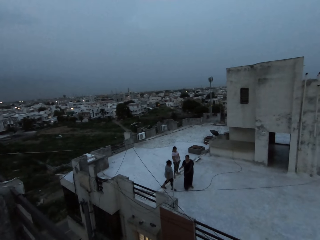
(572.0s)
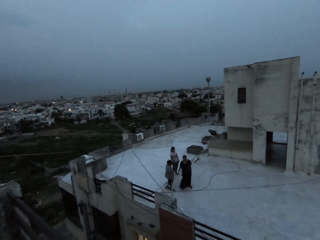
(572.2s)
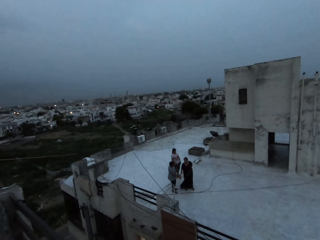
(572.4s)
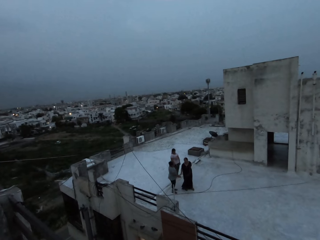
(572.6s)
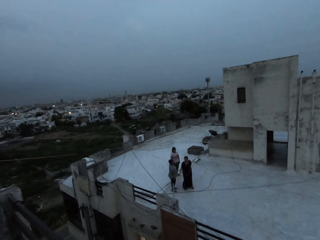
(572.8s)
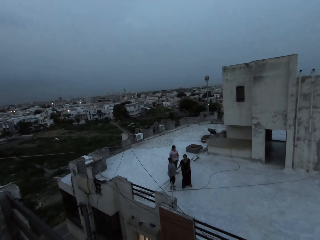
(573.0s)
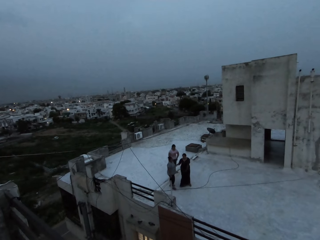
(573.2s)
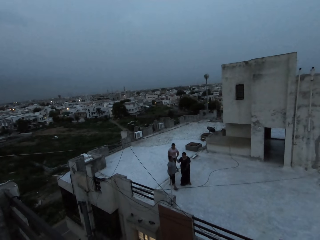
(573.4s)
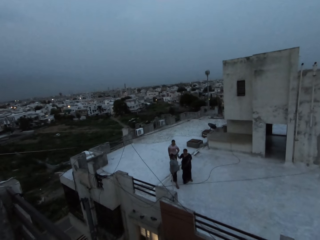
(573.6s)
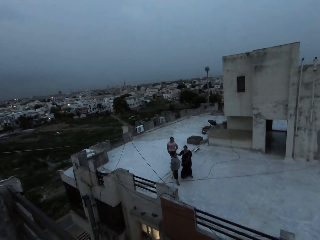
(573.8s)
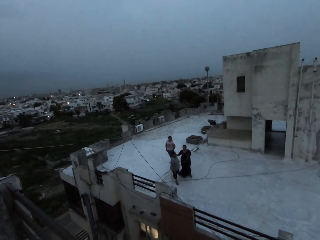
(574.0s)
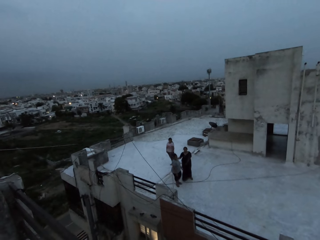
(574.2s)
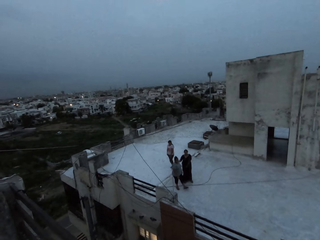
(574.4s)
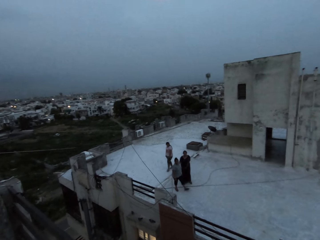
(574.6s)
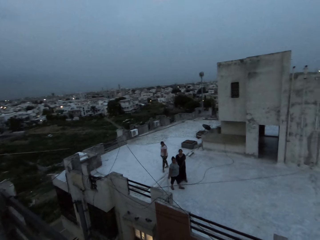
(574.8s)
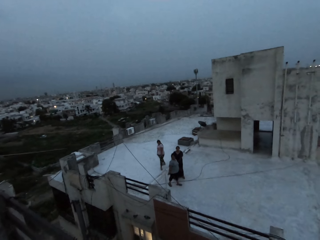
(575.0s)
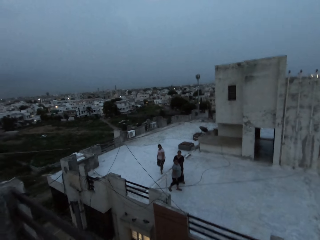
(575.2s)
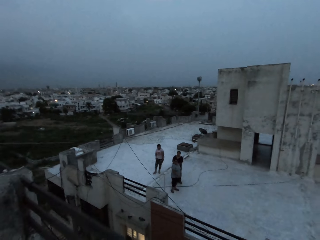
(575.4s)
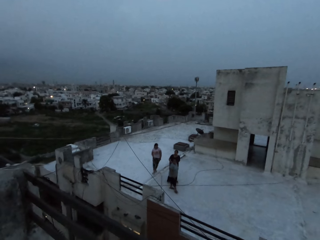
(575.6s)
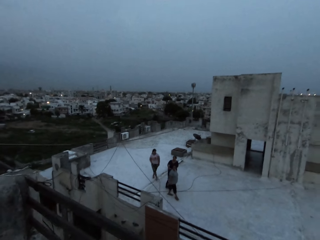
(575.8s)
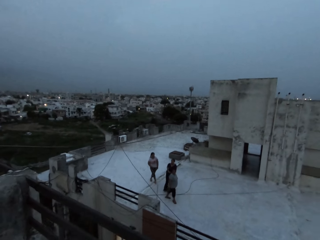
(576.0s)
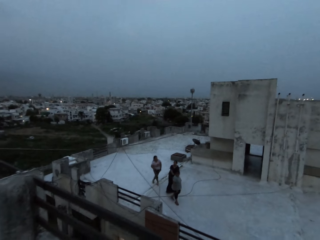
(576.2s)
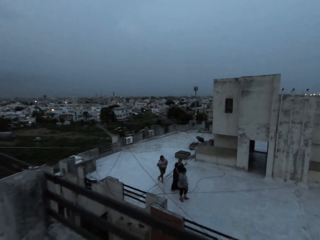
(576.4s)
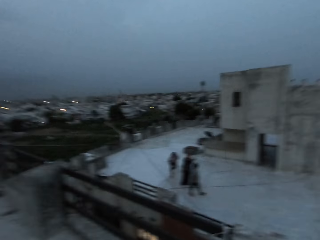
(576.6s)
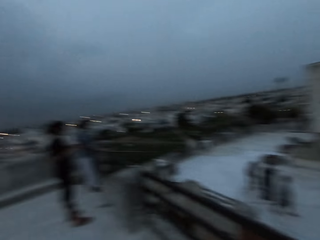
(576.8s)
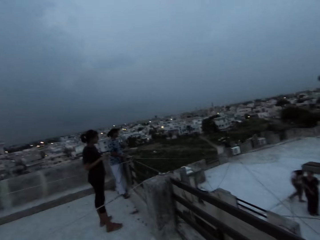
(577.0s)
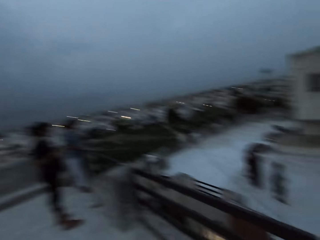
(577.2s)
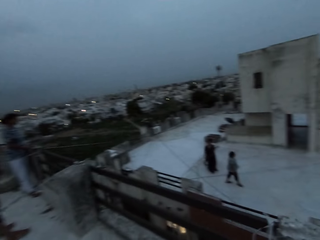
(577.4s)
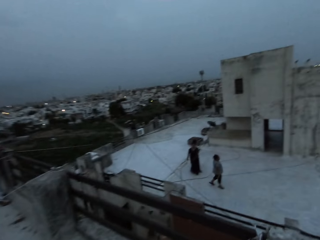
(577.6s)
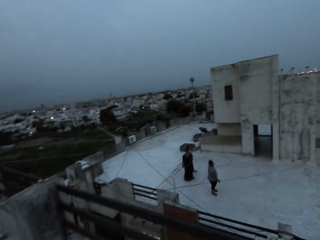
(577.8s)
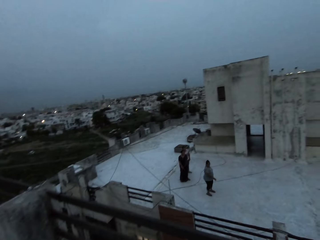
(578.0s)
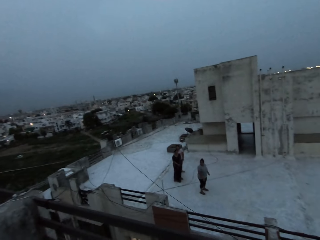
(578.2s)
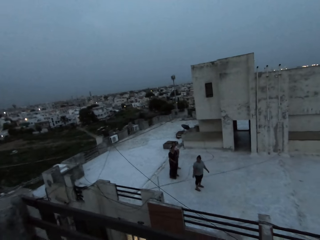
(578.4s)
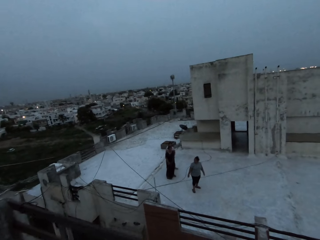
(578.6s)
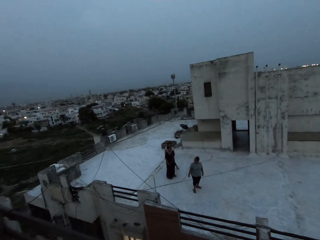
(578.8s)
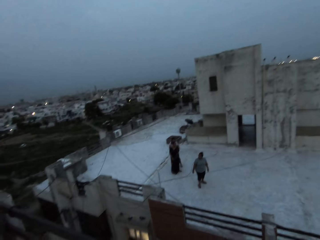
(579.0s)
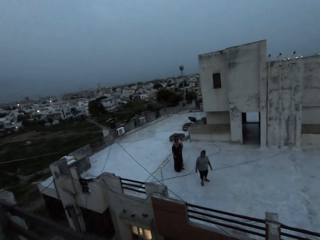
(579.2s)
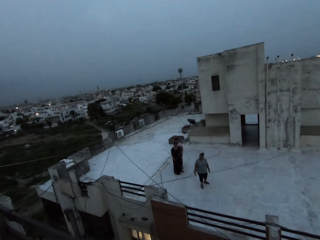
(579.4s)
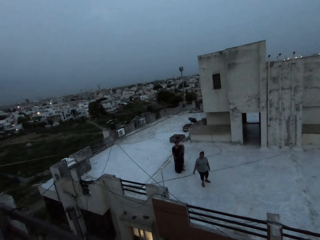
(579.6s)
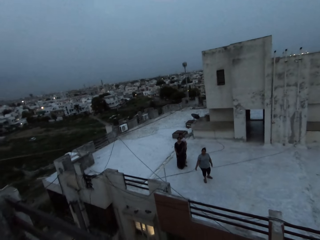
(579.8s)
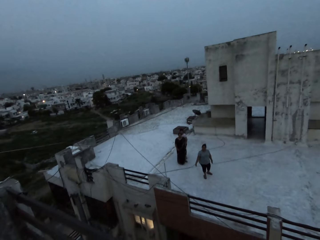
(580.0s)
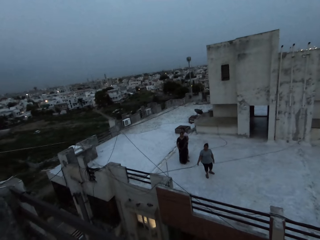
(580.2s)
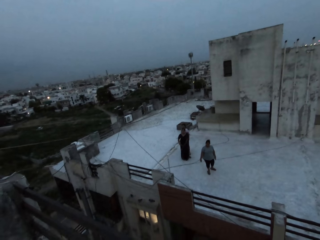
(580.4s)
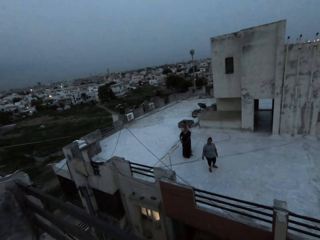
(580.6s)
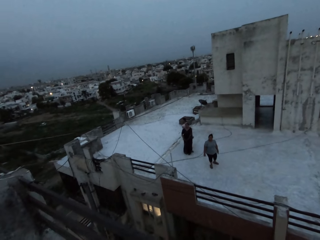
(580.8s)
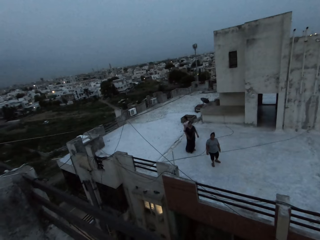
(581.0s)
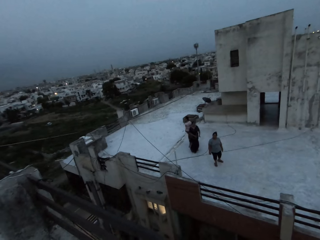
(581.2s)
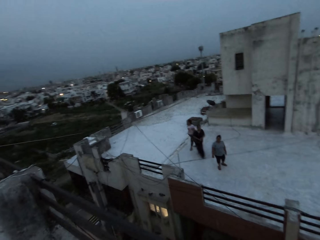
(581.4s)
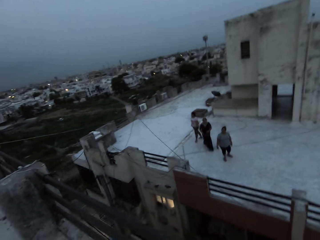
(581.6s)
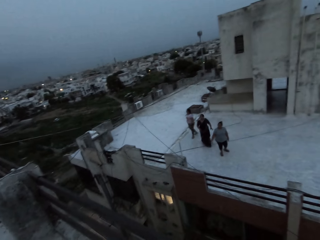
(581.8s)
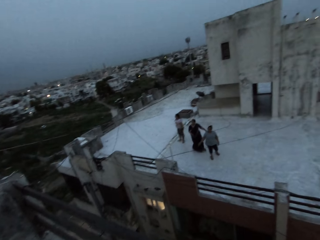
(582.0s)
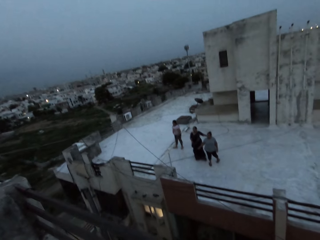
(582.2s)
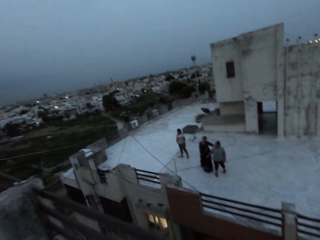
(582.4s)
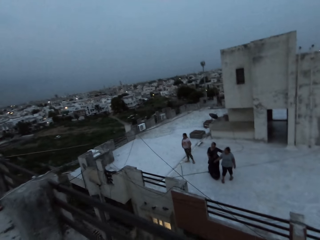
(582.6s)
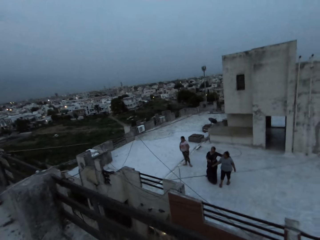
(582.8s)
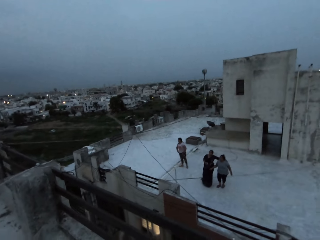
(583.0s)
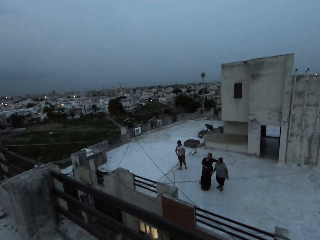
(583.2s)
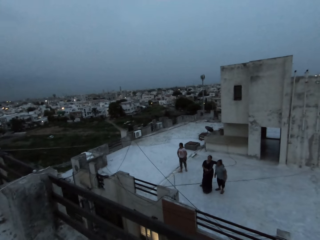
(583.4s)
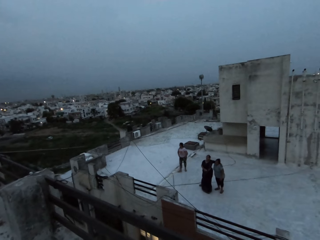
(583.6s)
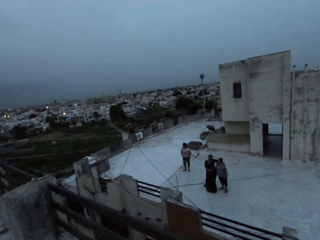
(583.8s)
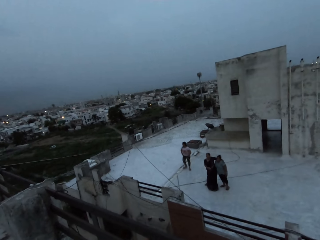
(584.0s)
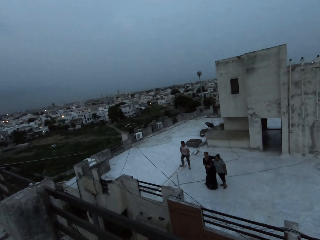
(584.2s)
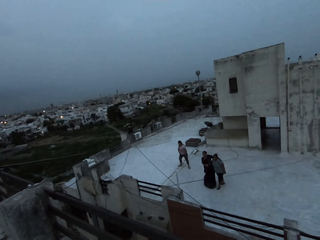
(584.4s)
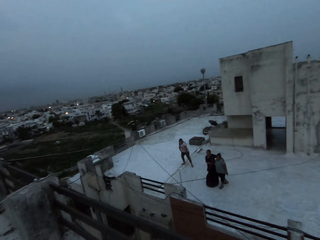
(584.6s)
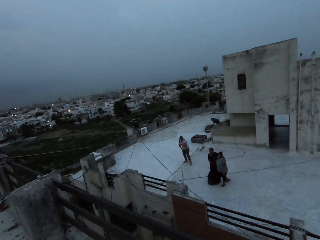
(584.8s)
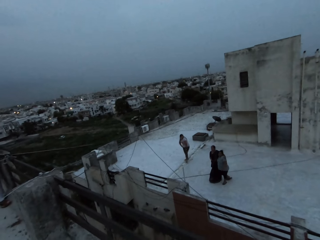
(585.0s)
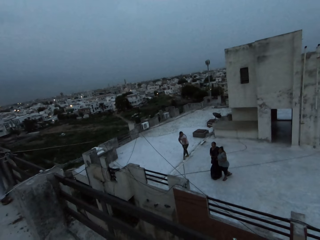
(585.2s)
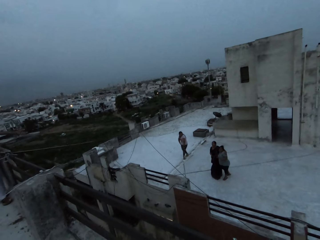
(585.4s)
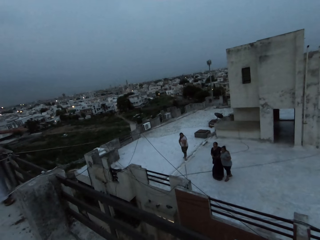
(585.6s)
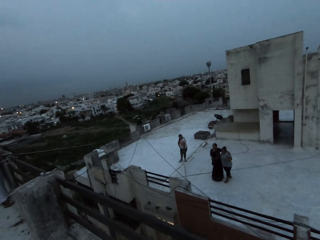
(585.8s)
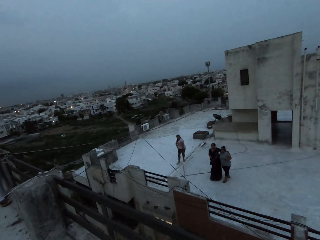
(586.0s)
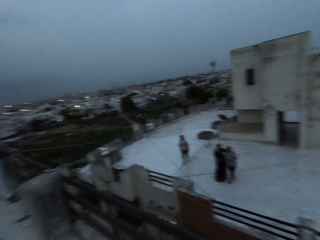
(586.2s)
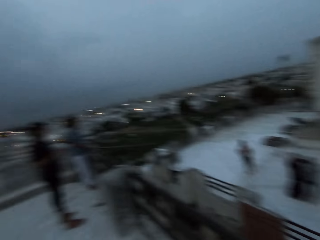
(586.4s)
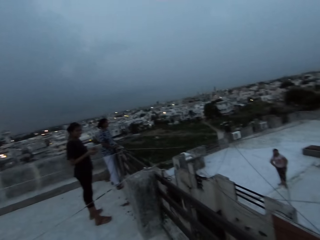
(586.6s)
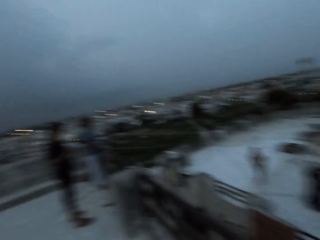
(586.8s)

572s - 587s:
A woman interacts with the camera wearer and others outdoors. Another woman holds the first woman's shoulder. The other woman interacts with the camera wearer and others outdoors.

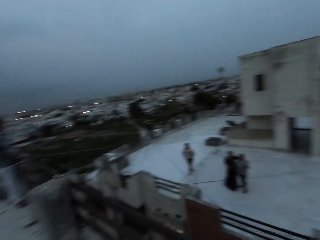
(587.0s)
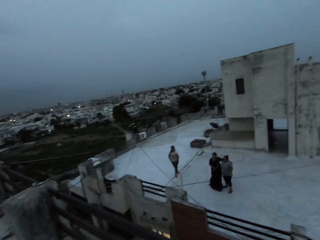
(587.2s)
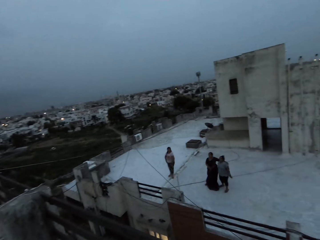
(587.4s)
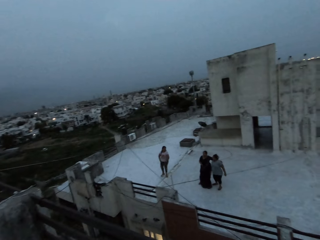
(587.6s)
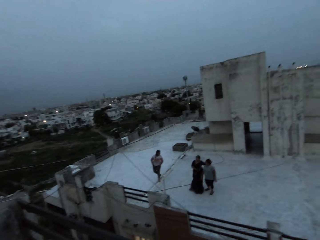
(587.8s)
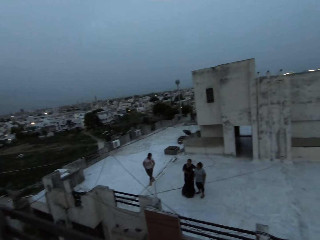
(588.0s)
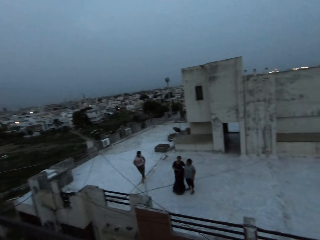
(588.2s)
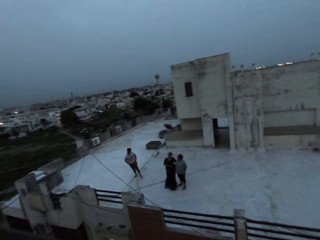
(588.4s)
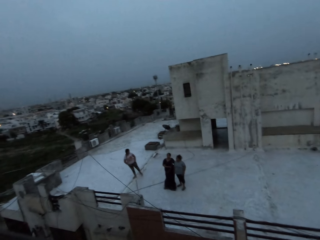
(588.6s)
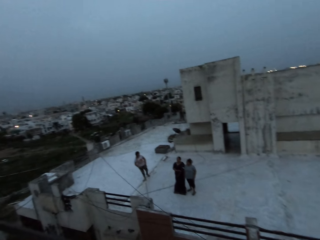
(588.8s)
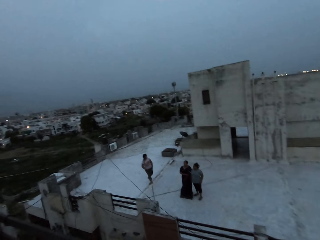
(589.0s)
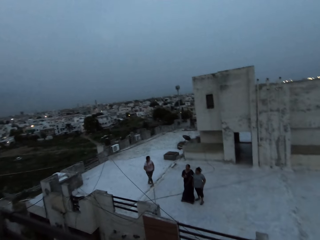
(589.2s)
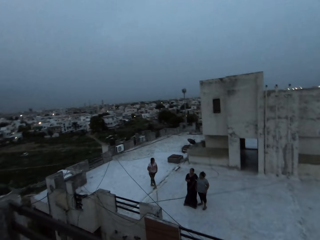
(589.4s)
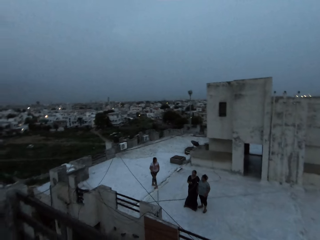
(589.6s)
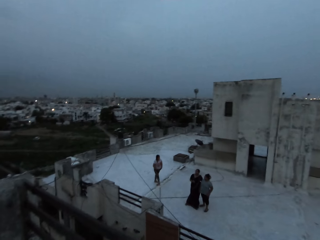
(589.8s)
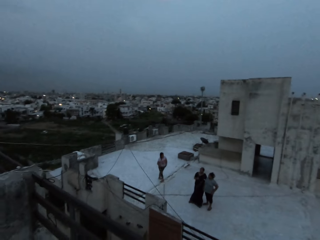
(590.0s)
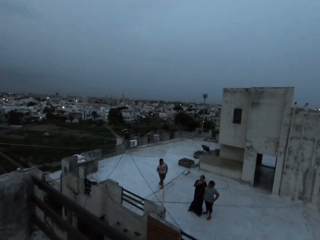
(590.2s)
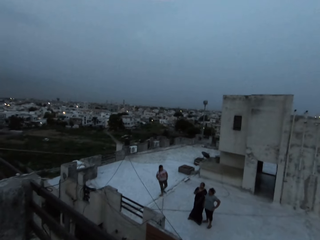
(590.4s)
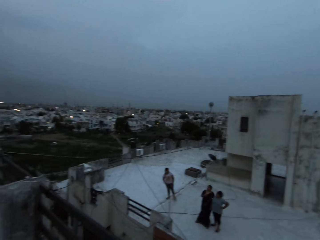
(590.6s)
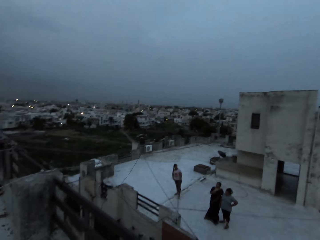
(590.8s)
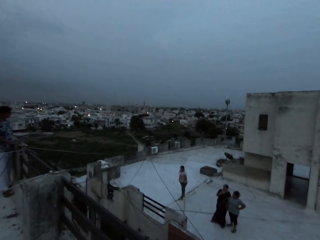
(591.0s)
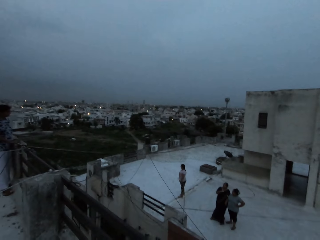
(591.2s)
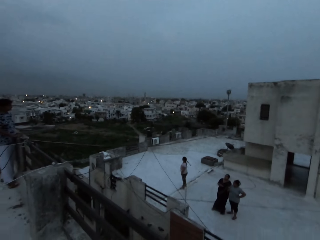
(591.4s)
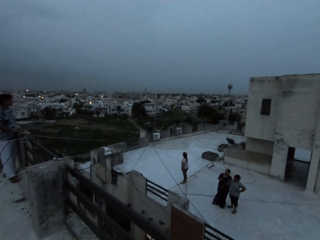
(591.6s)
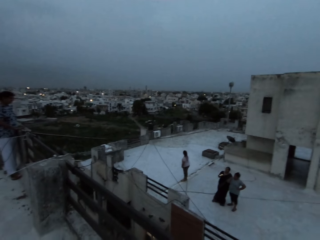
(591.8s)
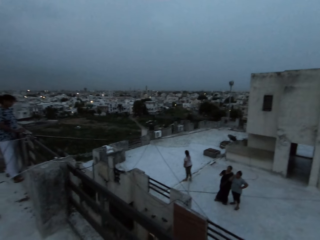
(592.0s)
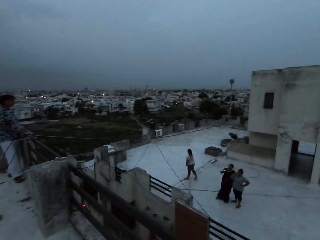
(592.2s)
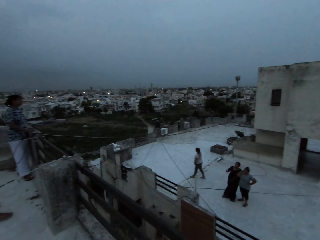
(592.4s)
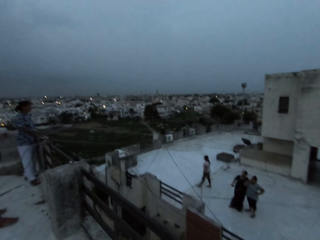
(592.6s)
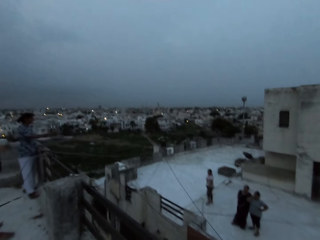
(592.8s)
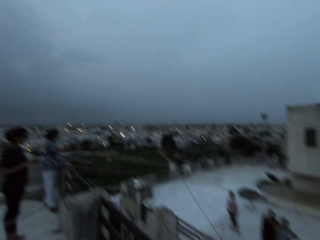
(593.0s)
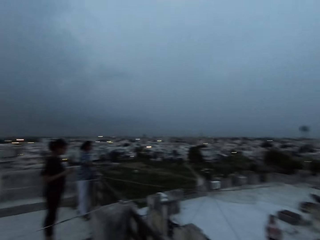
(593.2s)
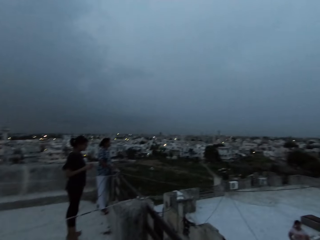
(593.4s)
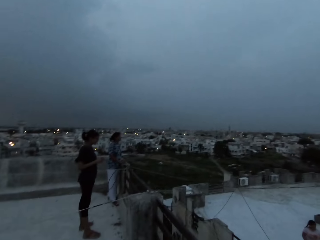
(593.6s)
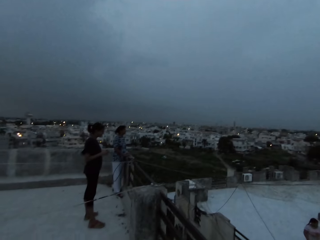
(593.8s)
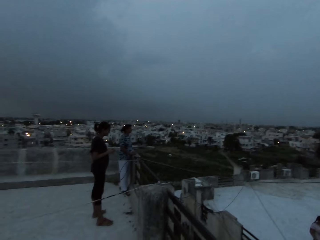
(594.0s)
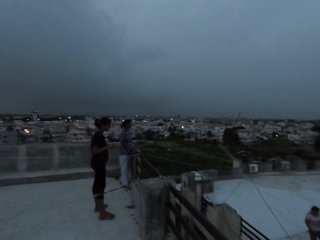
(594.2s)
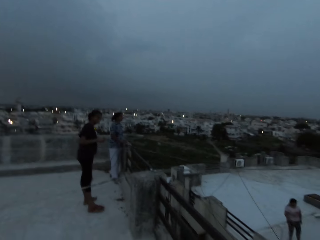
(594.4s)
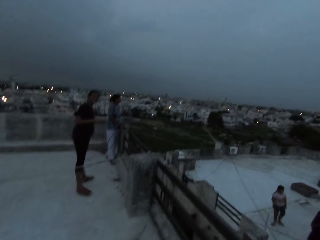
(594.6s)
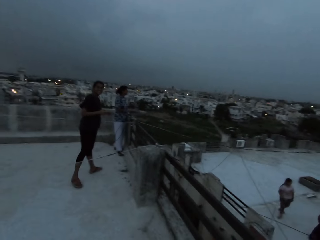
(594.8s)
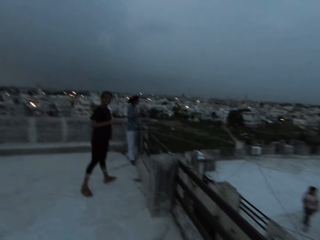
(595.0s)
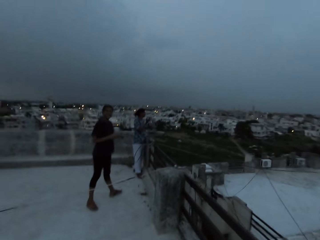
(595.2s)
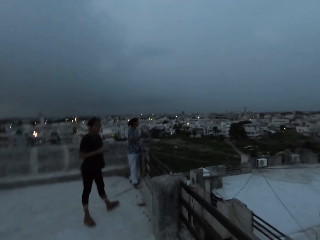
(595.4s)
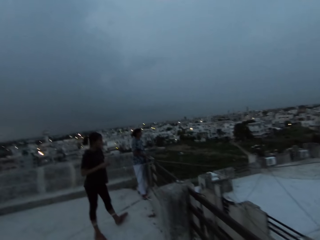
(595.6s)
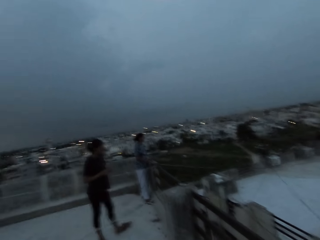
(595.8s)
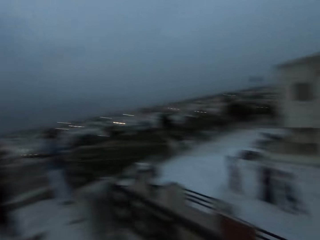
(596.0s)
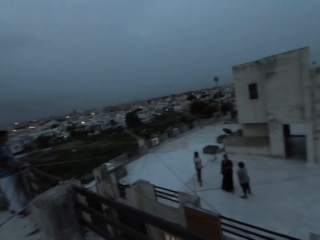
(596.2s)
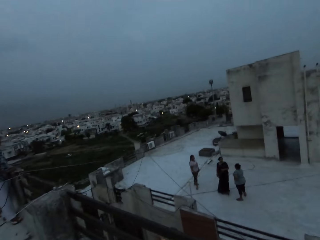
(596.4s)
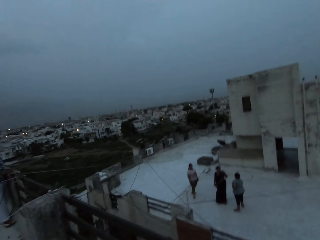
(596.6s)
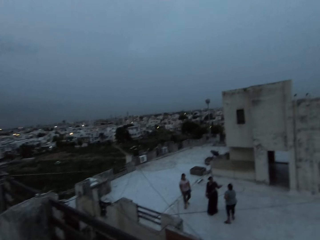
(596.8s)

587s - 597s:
A woman interacts with another woman.
